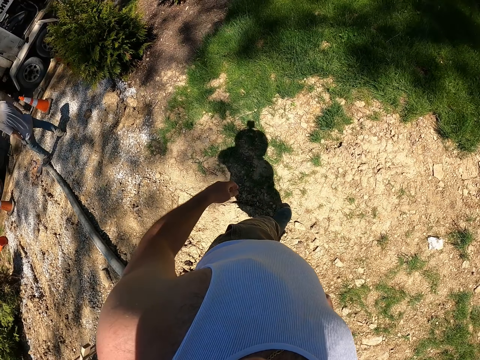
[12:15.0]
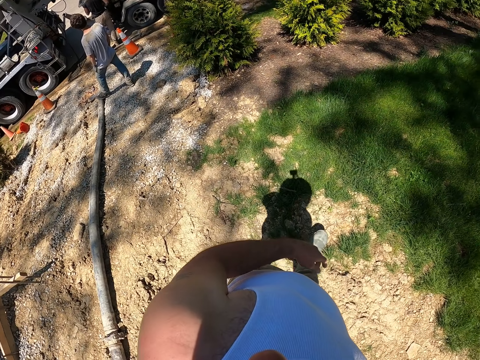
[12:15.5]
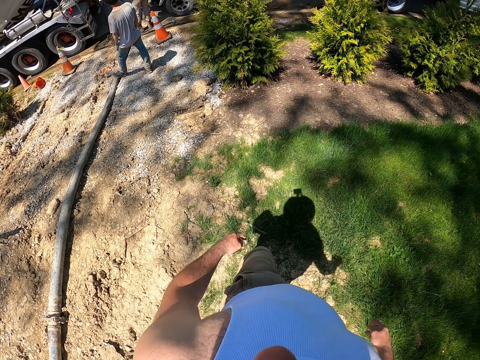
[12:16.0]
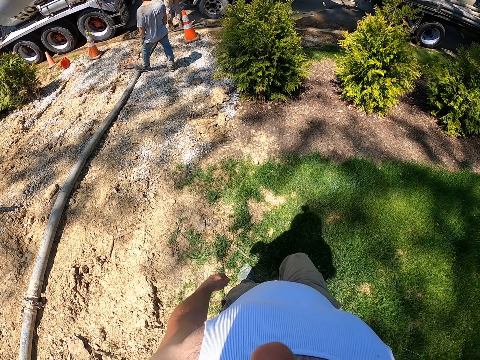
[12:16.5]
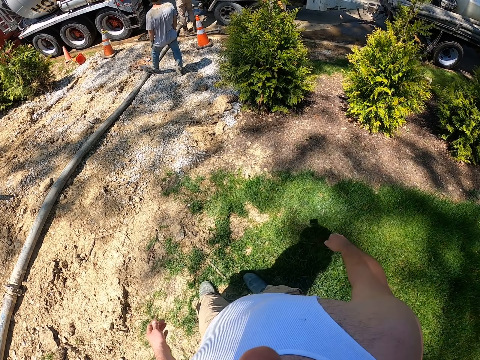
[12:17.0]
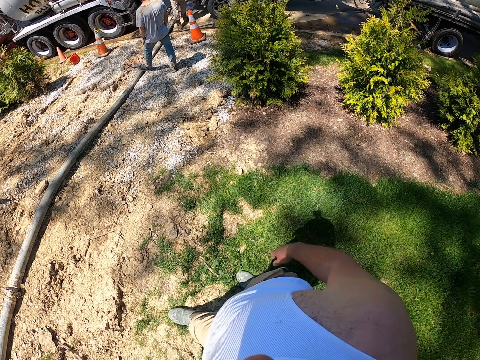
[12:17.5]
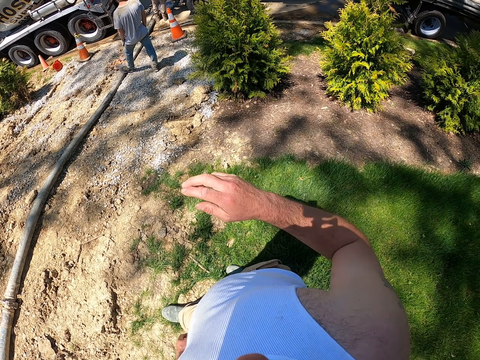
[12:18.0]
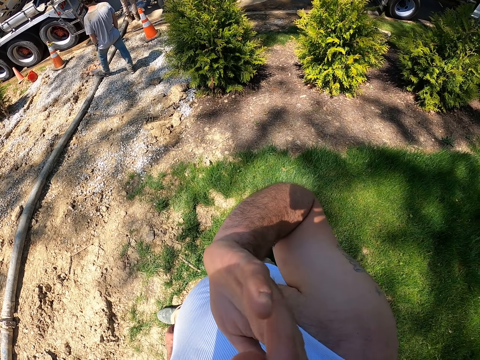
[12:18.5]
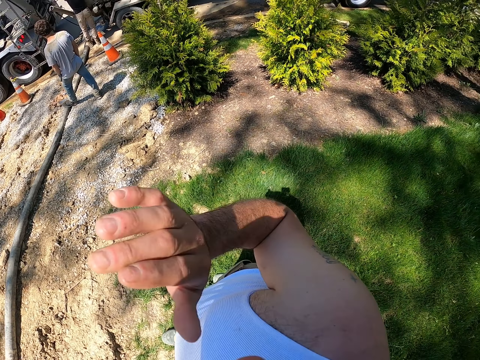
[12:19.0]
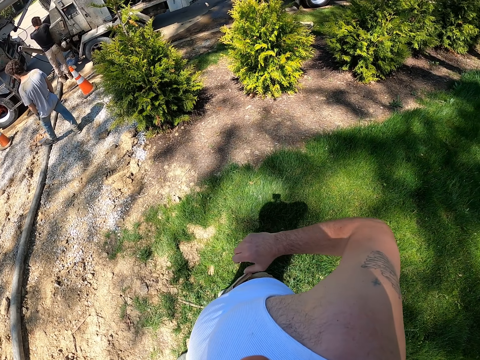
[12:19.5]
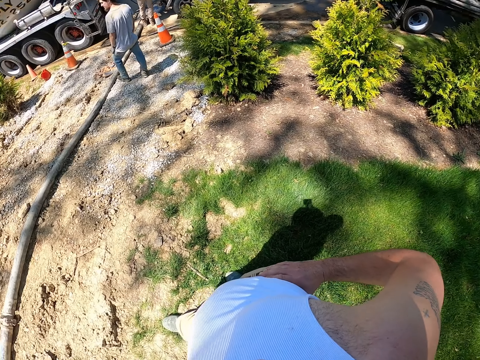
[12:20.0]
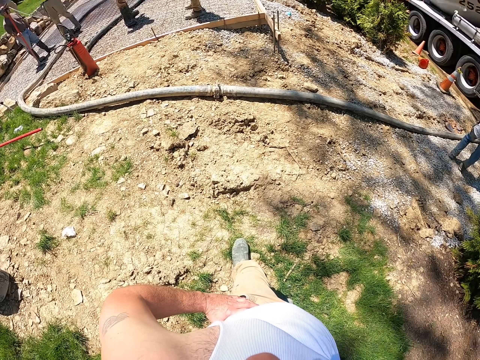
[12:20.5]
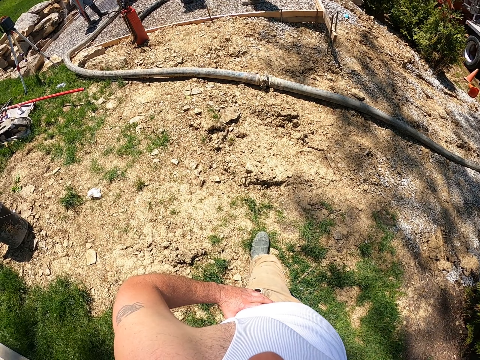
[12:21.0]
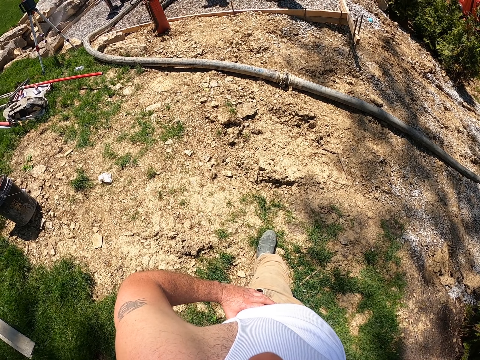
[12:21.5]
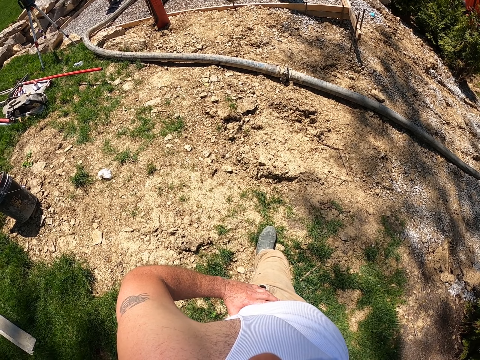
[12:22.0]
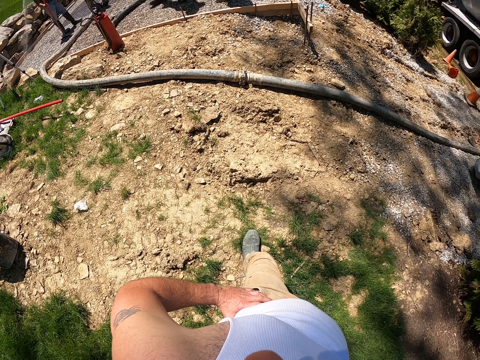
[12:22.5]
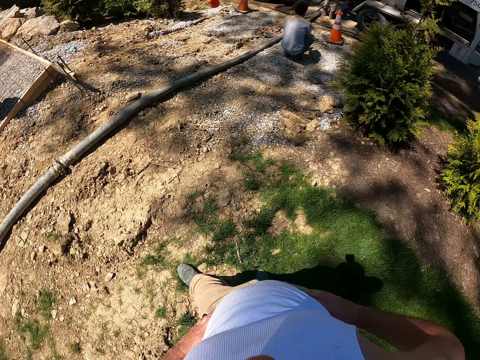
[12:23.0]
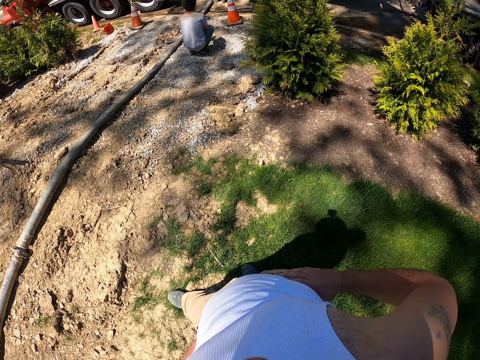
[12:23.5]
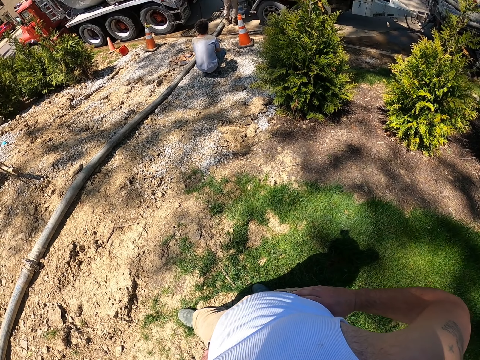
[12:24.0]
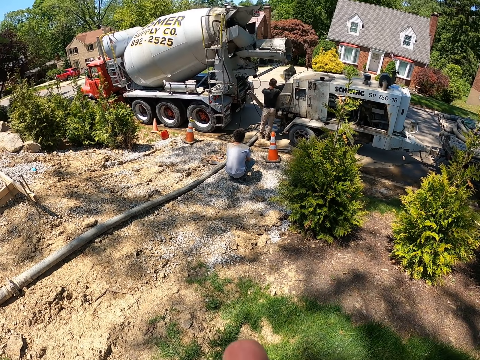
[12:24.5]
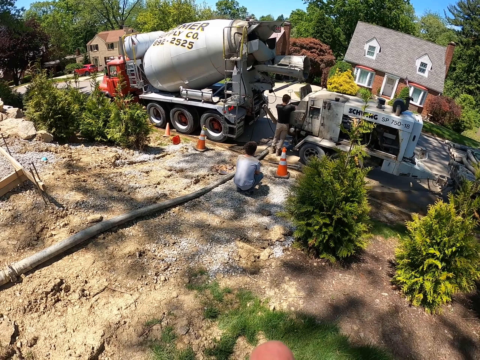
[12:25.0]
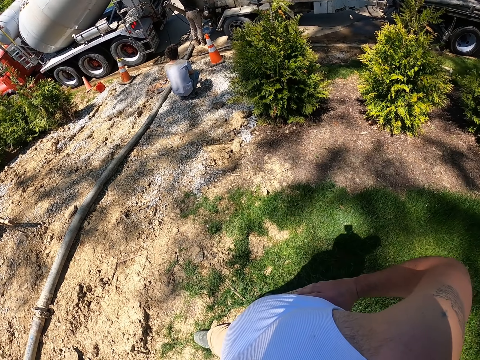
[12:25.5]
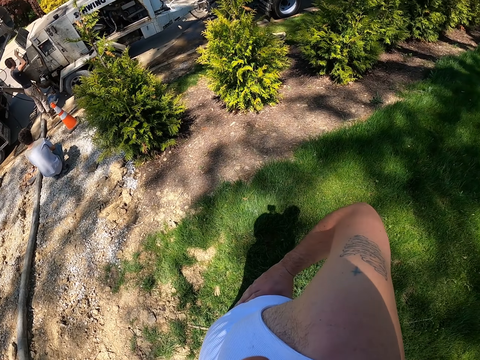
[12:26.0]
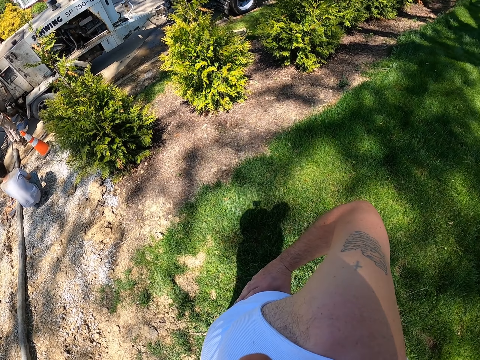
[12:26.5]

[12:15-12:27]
The camera wearer walks around. They stop looking around. They look around.

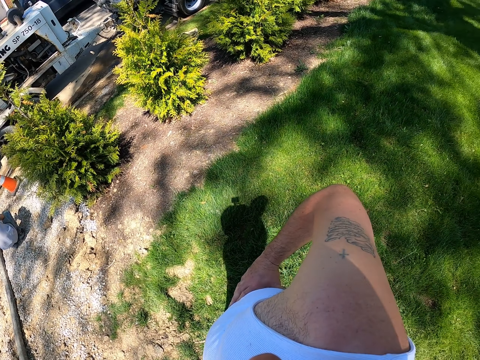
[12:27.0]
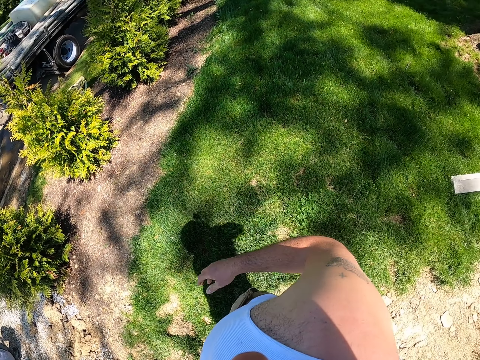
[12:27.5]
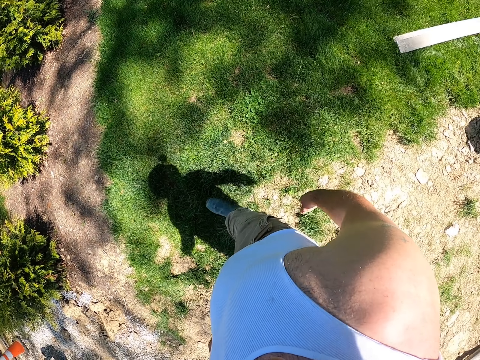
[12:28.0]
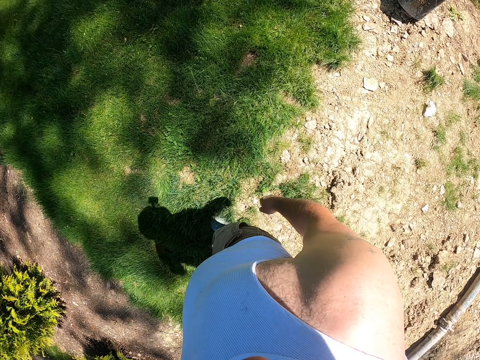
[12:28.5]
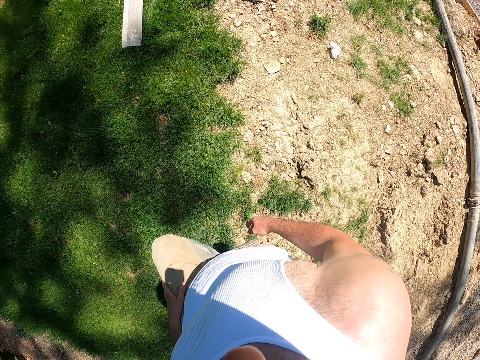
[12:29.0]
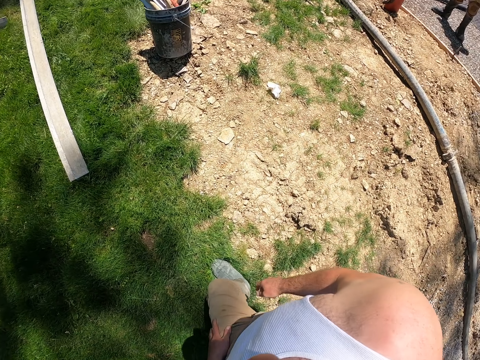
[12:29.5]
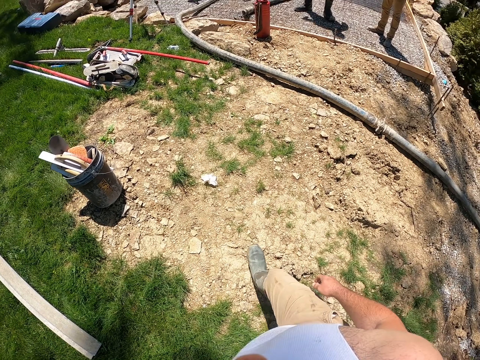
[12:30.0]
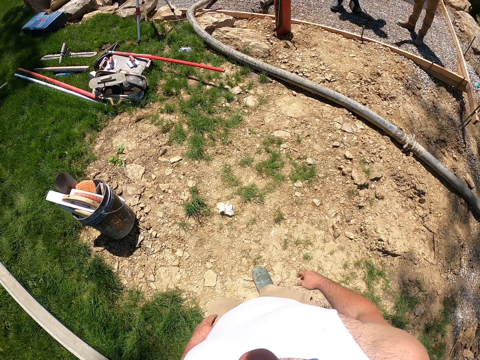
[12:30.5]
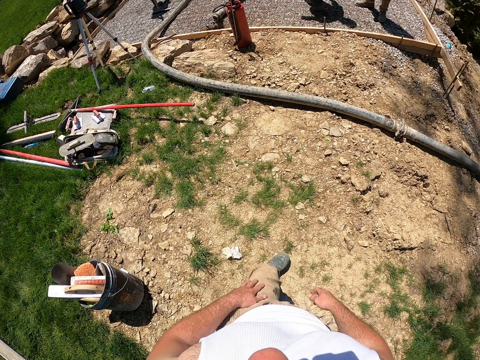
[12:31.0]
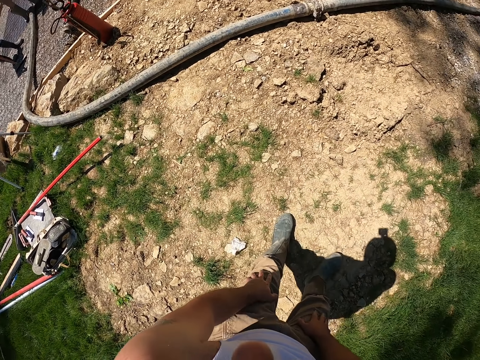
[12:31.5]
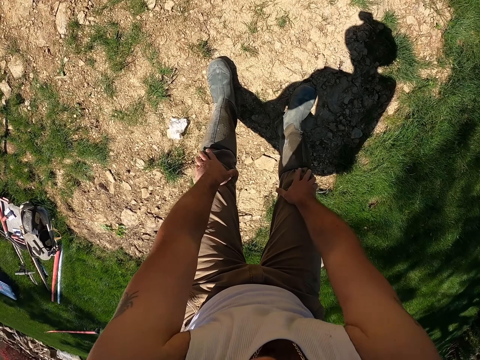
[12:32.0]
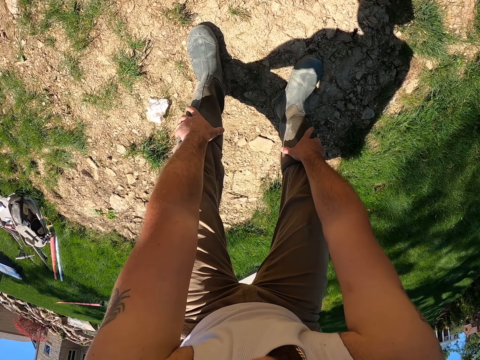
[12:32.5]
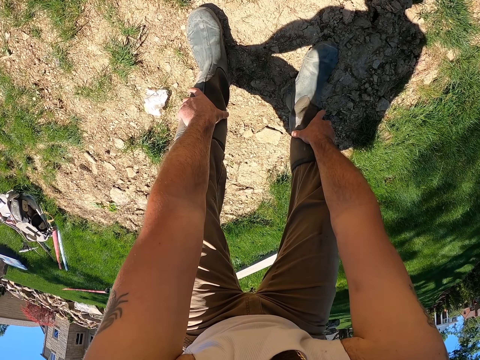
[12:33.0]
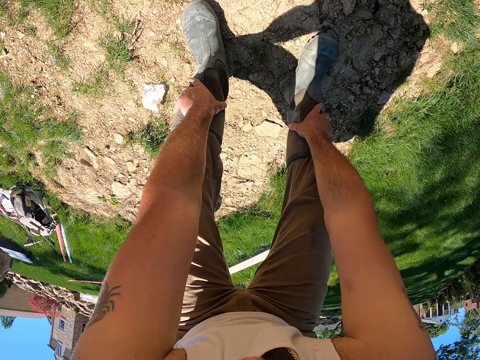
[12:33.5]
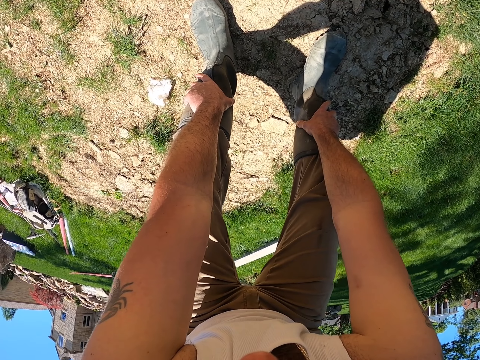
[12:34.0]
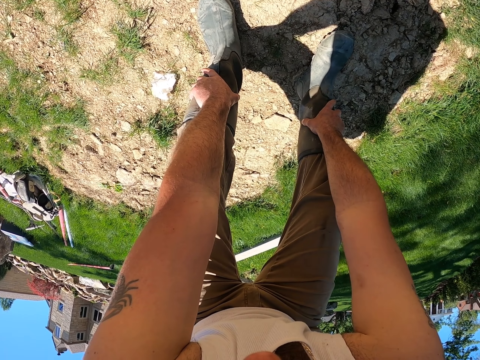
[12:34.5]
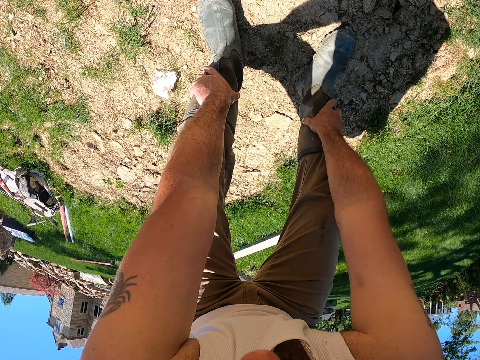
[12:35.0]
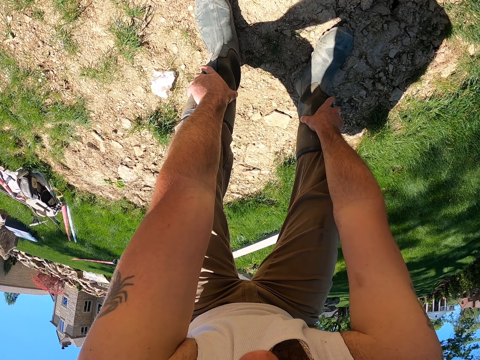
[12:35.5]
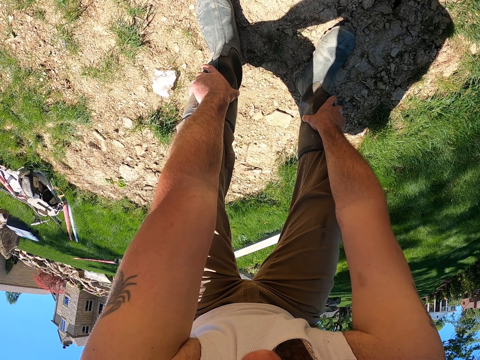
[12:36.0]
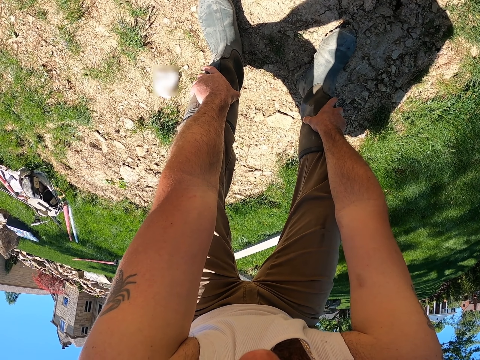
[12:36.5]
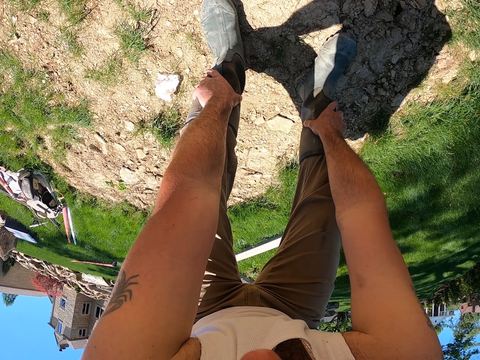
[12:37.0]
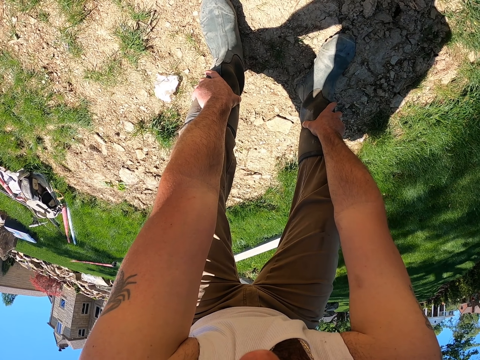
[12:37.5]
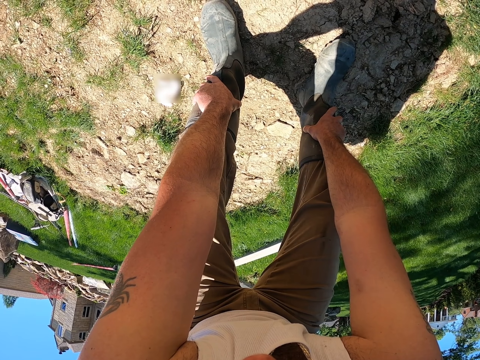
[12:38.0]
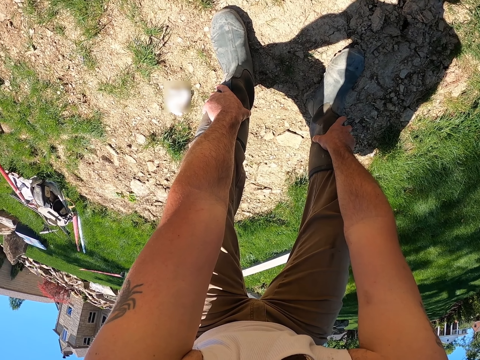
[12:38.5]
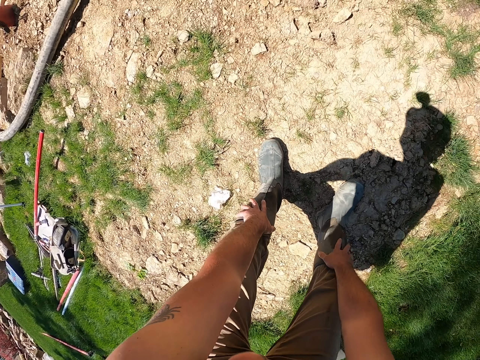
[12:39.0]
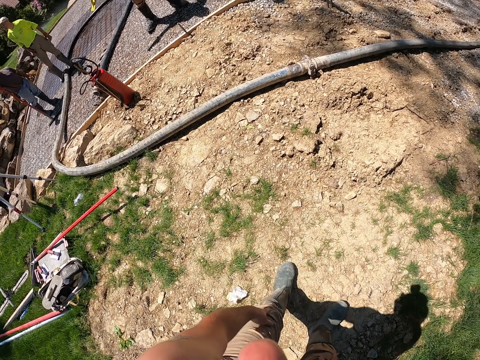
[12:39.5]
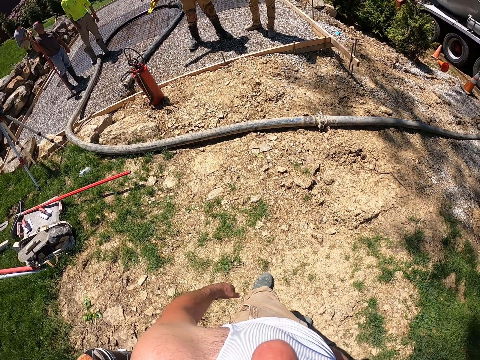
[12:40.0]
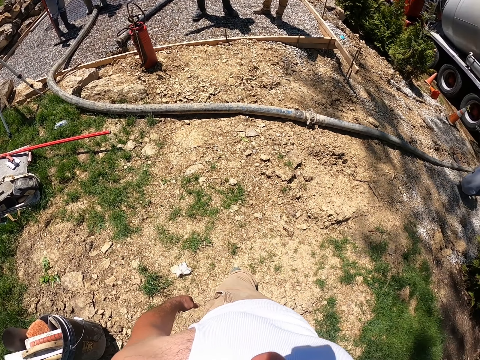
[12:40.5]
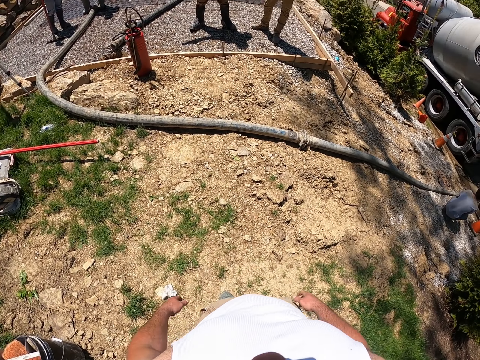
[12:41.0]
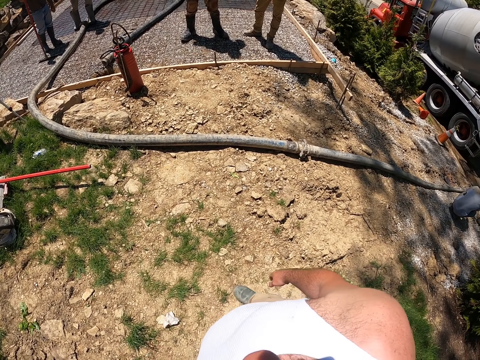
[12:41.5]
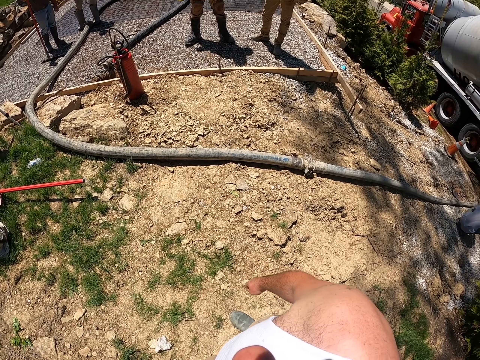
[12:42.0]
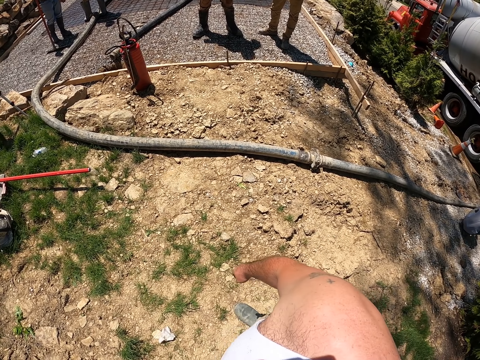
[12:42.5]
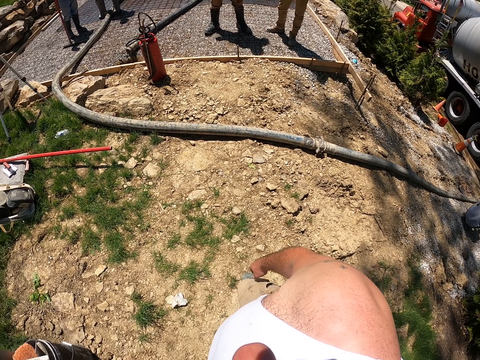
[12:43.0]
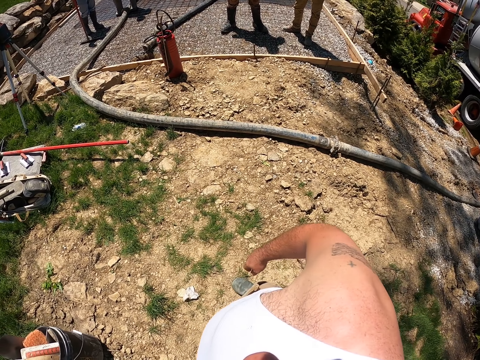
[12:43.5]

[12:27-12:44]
The camera wearer walks around. He walks forward. He bends touching his rubber boots. He stands up. He turns and gestures.
